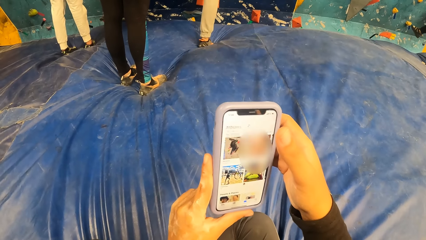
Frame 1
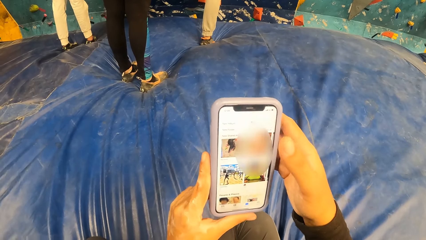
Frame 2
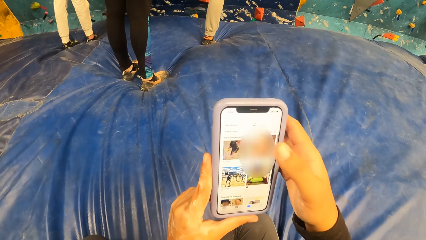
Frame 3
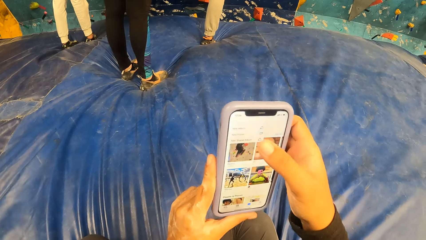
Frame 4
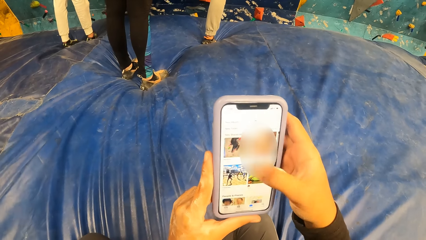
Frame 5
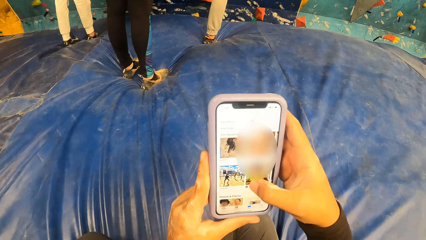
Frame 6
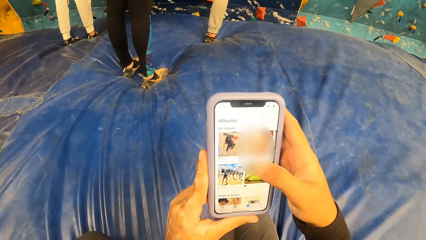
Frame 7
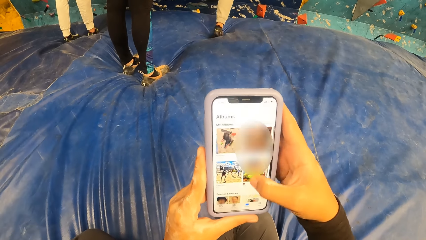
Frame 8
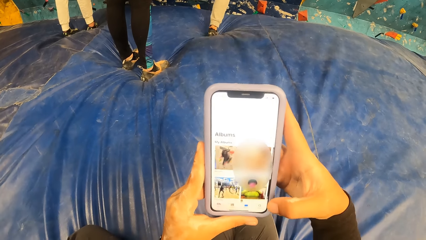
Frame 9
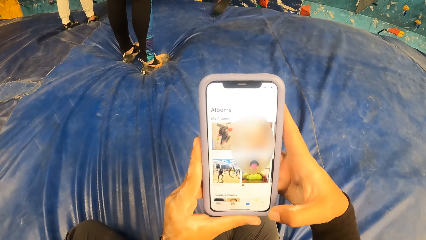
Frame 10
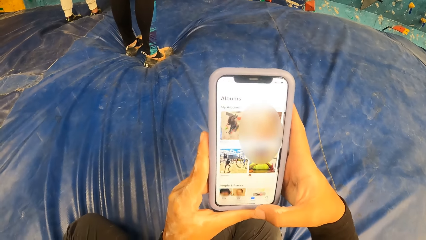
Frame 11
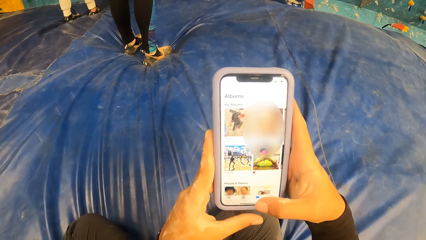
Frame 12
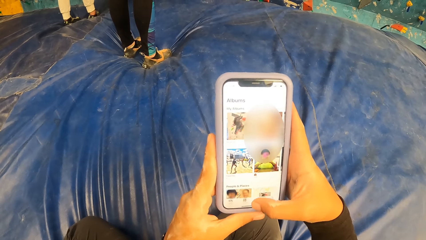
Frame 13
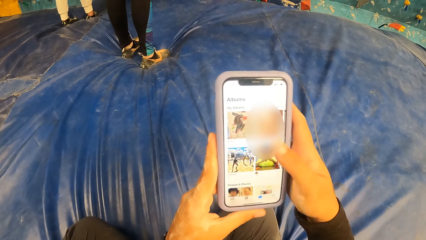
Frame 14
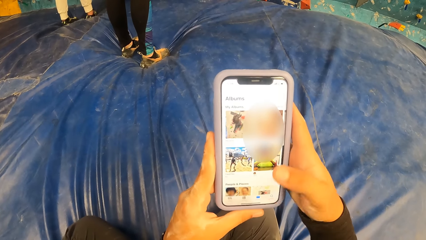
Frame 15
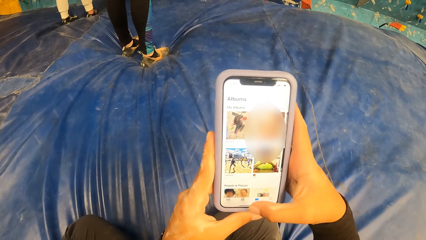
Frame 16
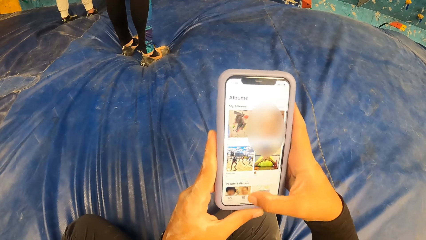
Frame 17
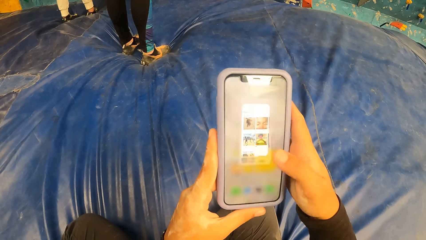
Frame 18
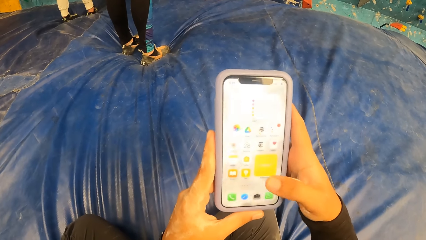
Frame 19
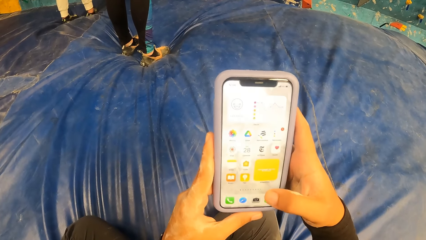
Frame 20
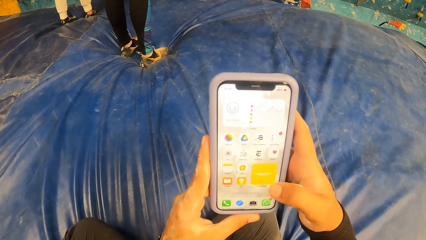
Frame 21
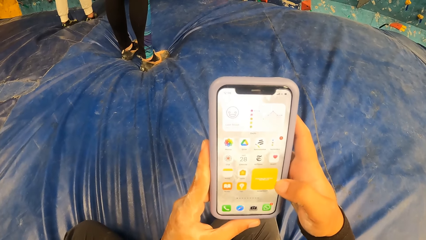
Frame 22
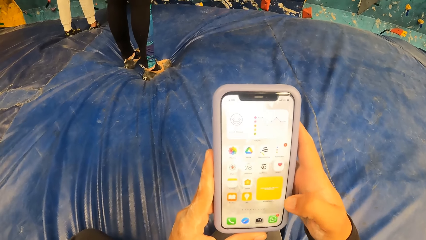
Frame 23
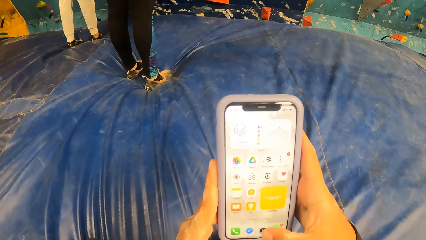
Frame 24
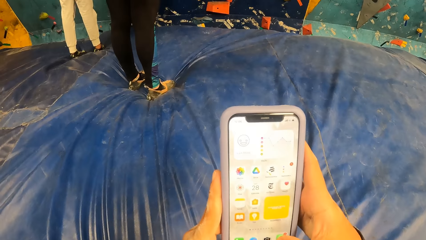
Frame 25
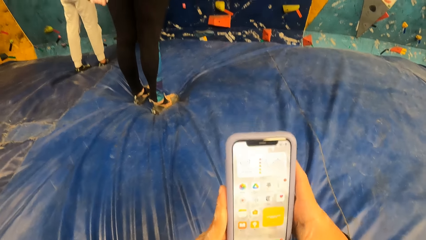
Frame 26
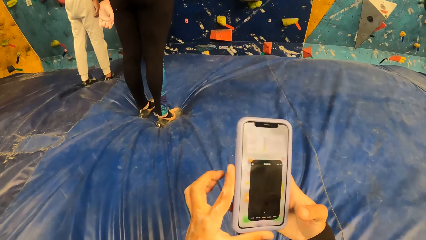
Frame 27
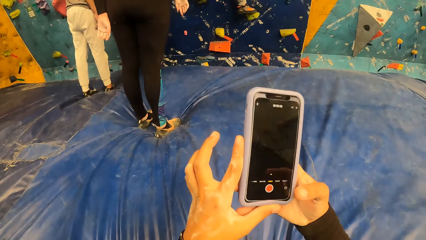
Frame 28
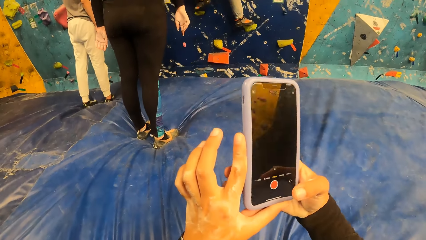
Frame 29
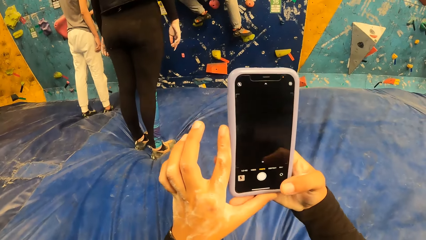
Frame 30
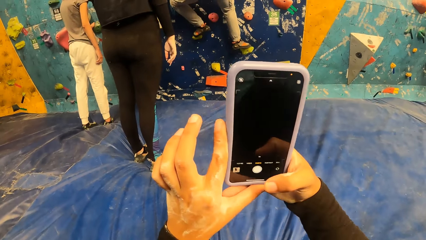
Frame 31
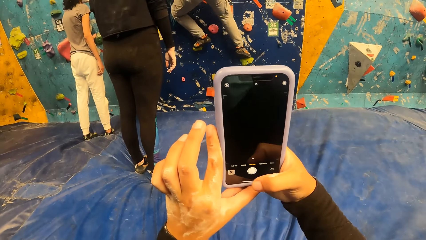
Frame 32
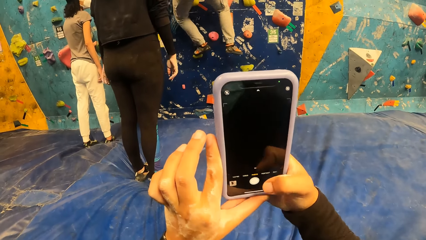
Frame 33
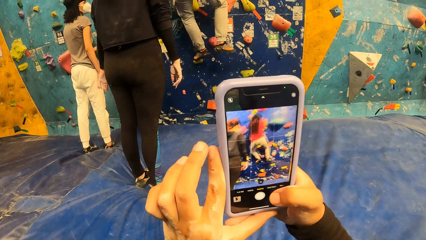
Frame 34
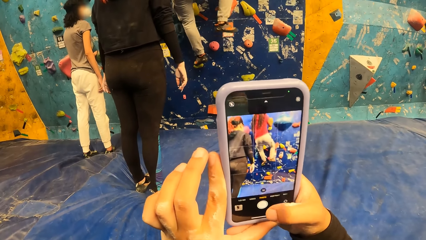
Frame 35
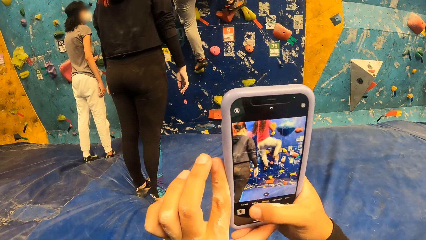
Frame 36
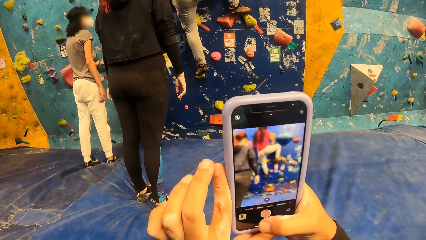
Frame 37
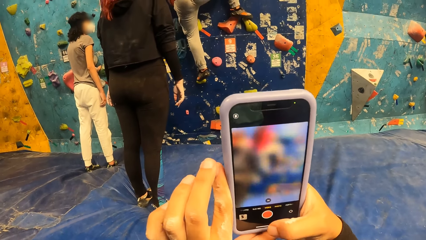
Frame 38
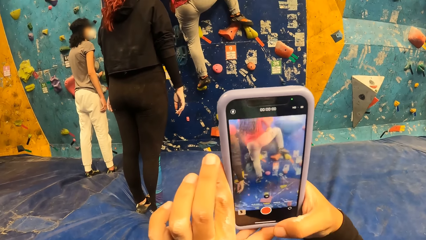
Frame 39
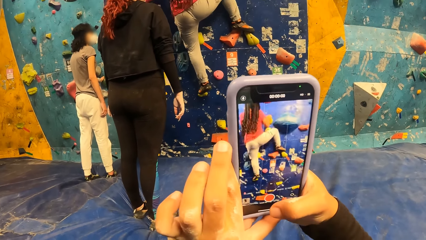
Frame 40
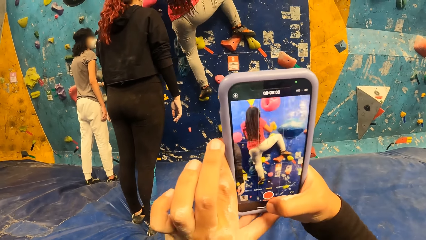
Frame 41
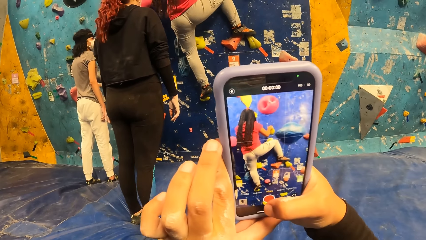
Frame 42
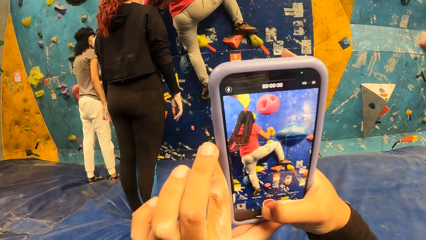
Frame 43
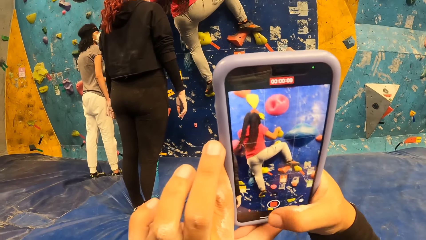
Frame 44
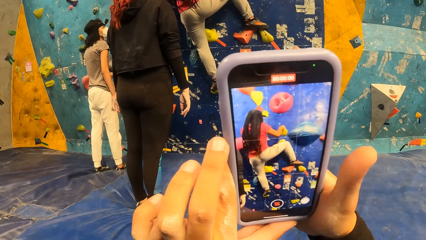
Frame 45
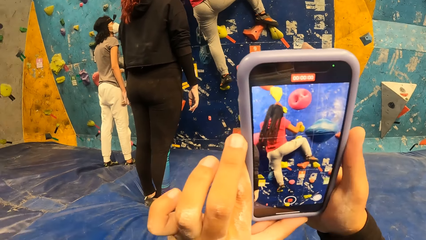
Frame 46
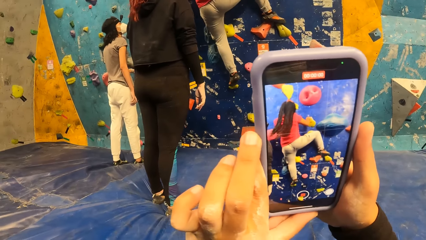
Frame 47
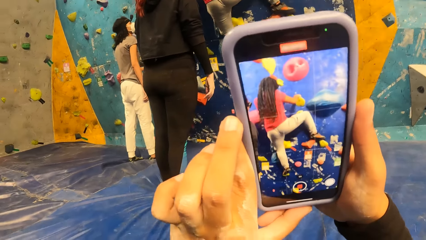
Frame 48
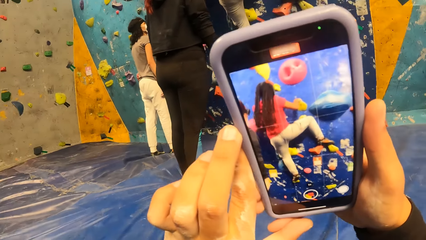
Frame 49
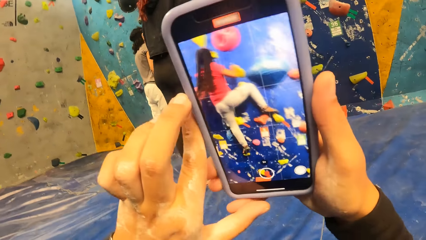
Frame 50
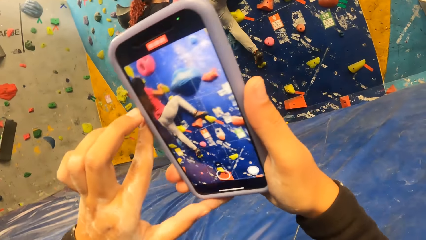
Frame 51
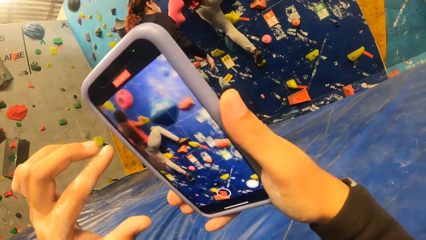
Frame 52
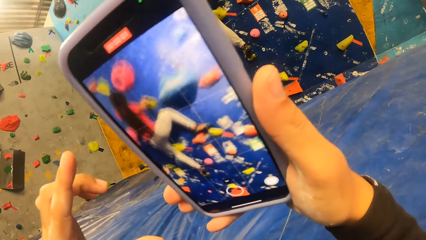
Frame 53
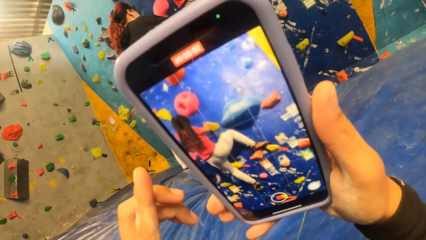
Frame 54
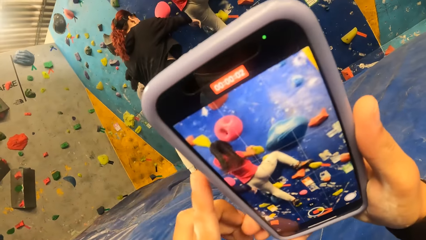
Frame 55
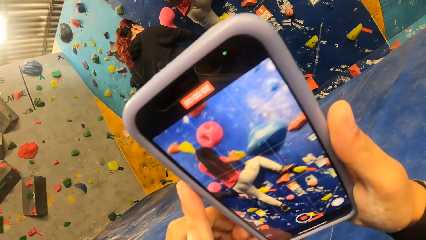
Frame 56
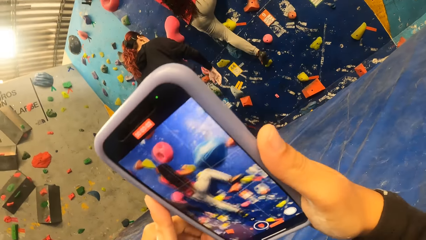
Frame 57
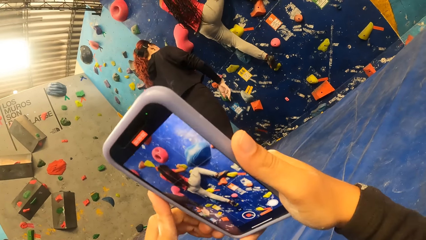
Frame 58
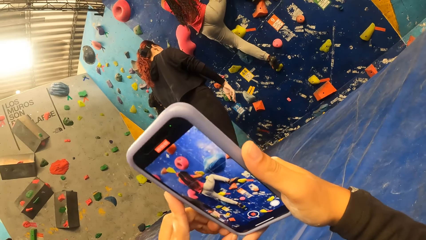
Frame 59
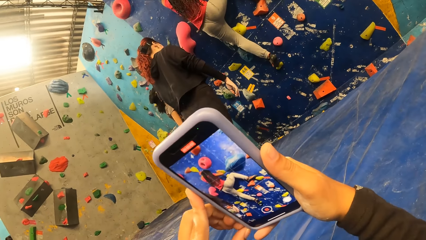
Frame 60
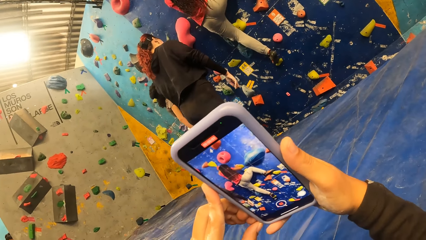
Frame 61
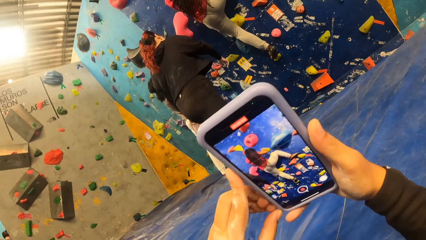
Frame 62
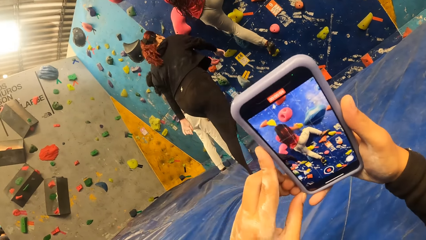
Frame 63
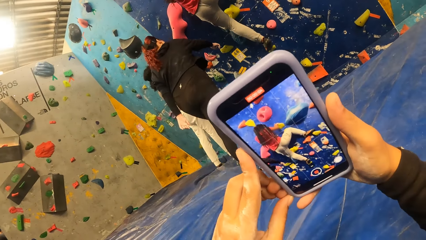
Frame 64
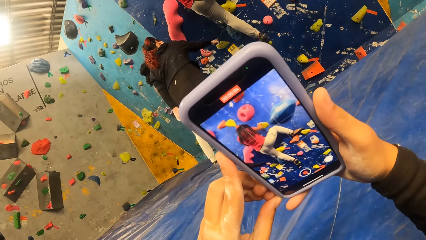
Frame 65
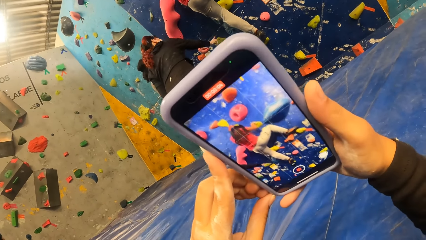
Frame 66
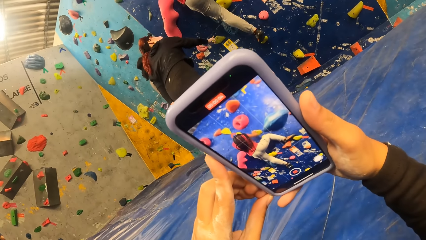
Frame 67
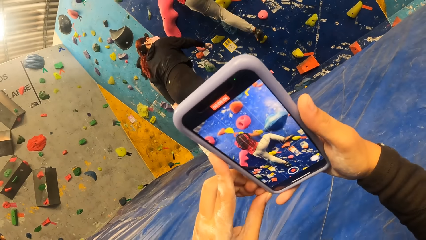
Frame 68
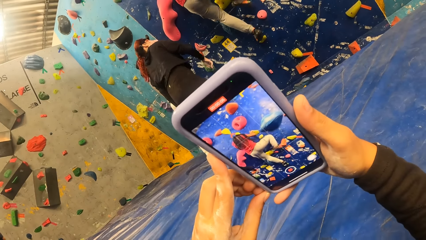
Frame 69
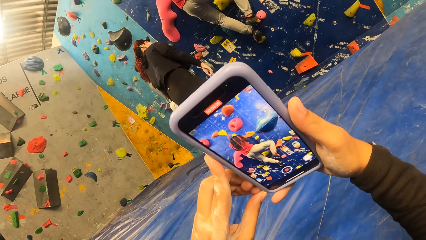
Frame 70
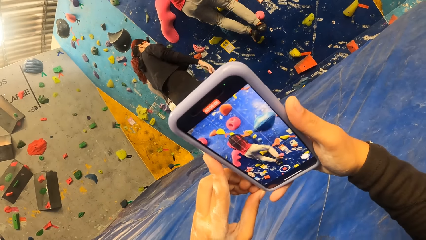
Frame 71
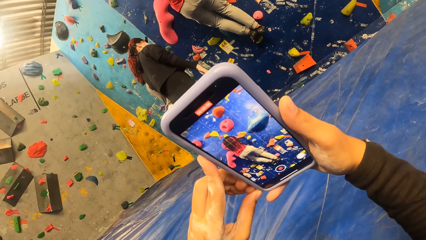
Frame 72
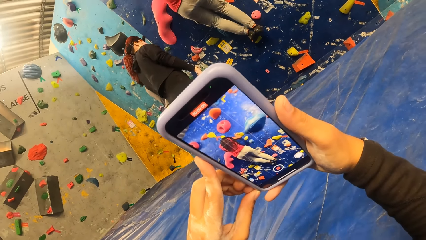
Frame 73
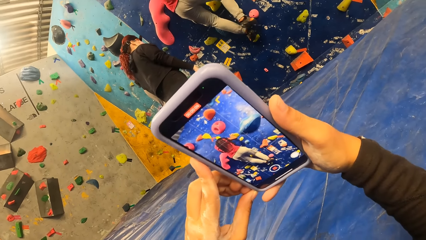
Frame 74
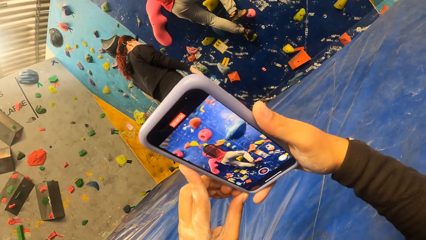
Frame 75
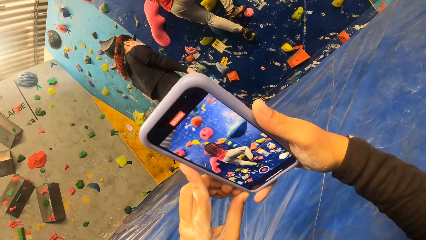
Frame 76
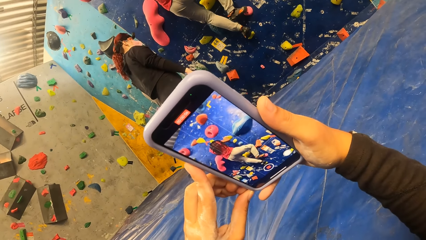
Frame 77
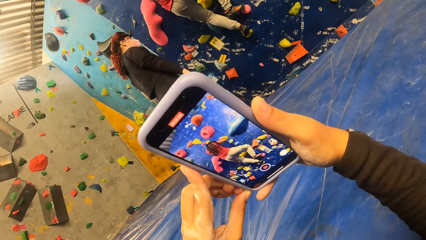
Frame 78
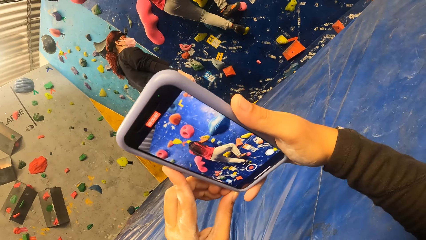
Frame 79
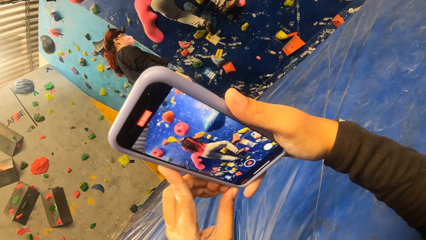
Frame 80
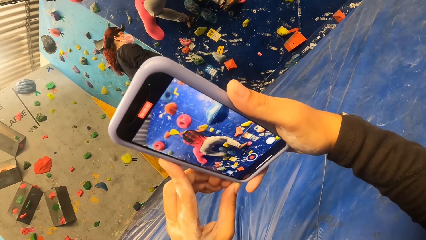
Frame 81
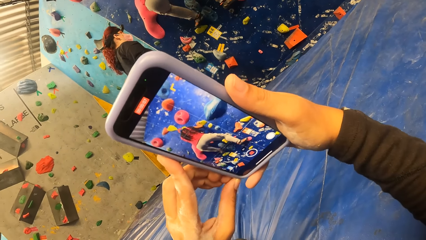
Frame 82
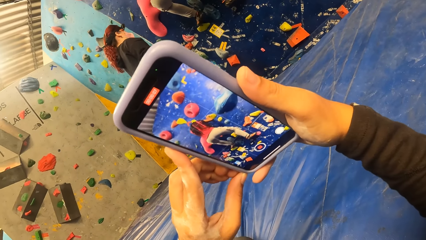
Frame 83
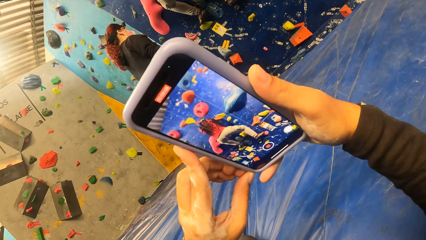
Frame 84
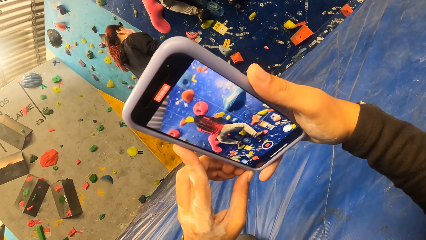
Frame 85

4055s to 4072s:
The camera wearer makes a video of the woman with the phone in both hands. Another woman touches a rock on the wall with her right hand.
